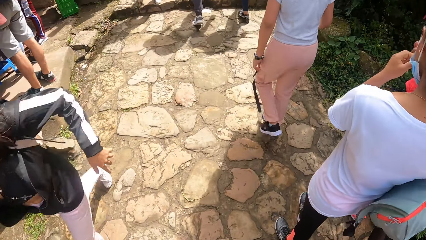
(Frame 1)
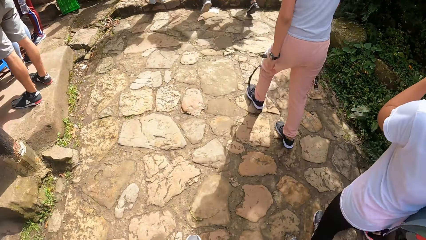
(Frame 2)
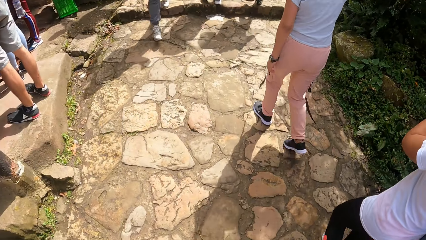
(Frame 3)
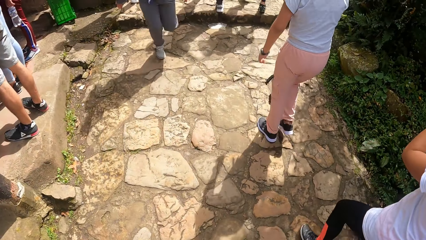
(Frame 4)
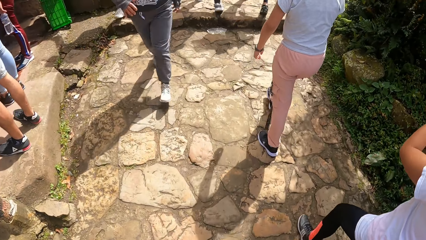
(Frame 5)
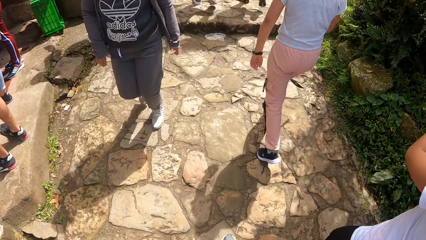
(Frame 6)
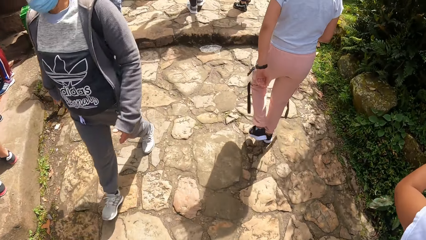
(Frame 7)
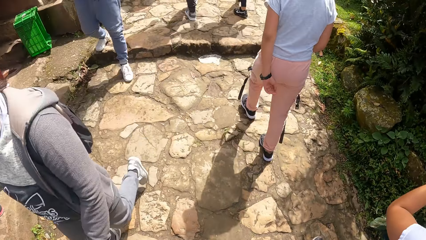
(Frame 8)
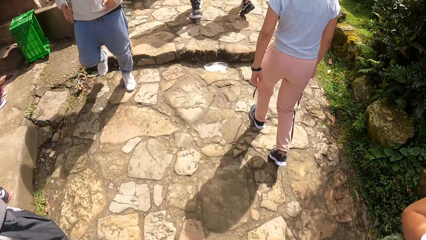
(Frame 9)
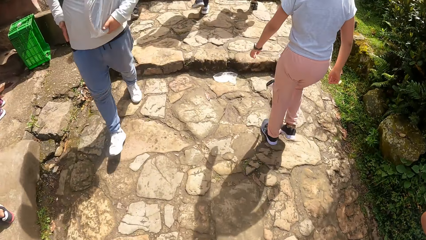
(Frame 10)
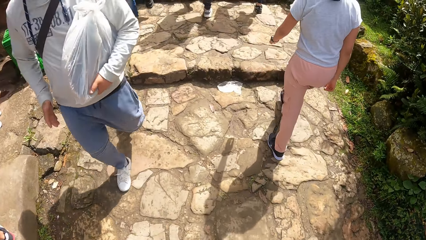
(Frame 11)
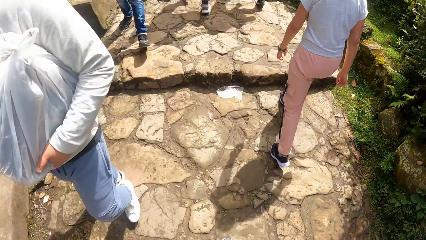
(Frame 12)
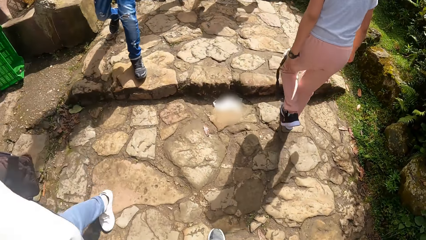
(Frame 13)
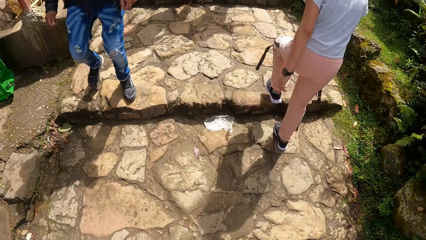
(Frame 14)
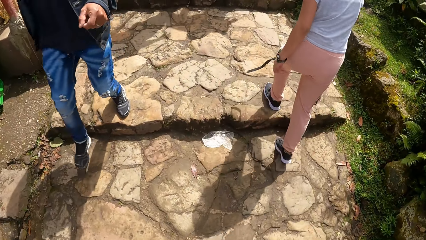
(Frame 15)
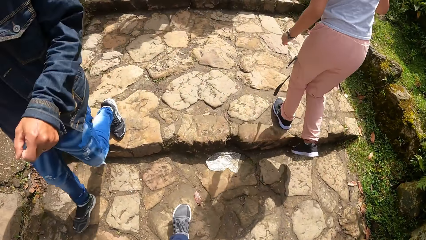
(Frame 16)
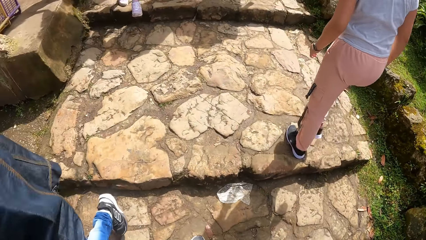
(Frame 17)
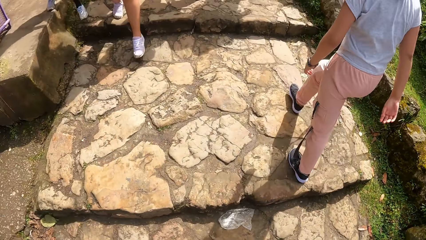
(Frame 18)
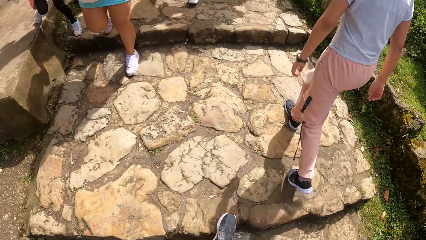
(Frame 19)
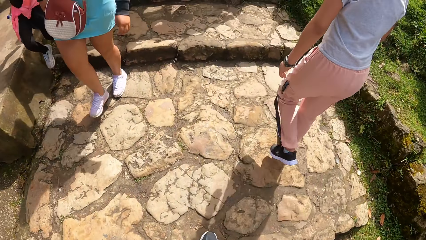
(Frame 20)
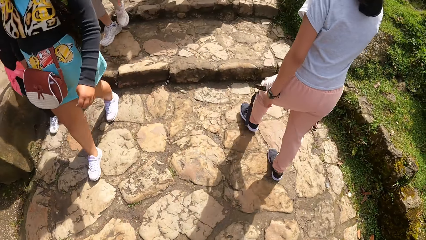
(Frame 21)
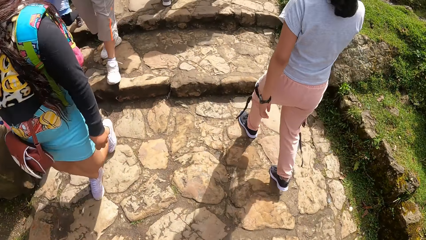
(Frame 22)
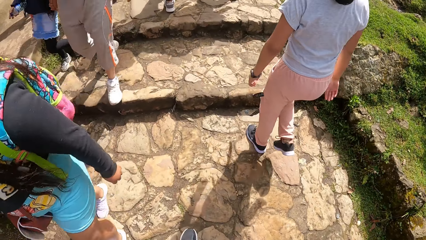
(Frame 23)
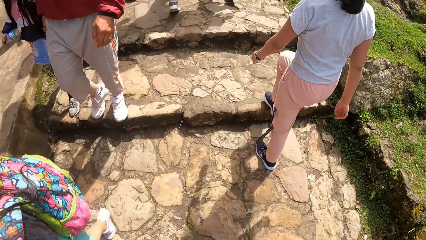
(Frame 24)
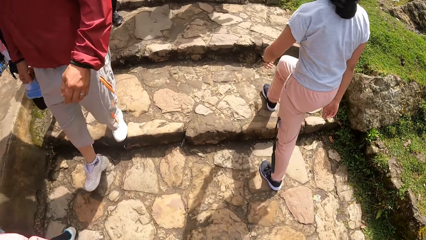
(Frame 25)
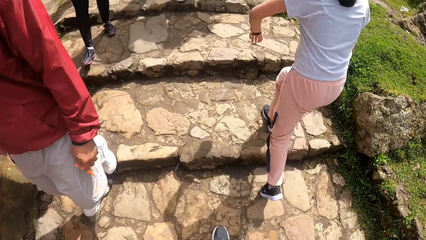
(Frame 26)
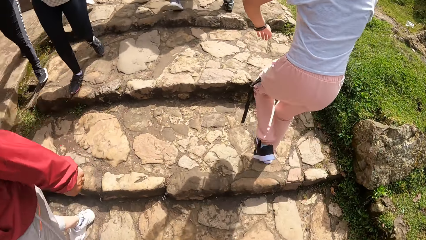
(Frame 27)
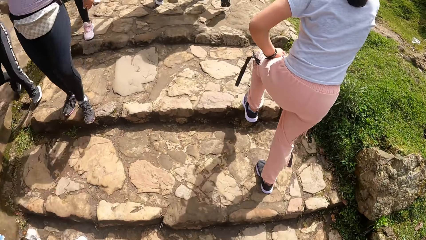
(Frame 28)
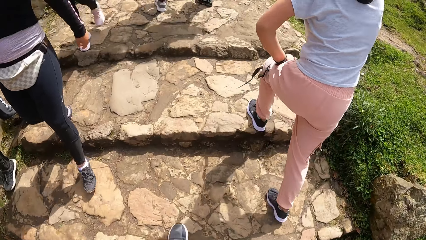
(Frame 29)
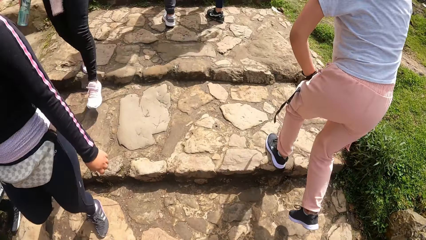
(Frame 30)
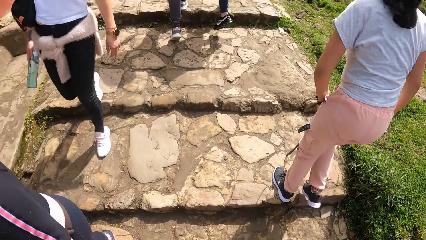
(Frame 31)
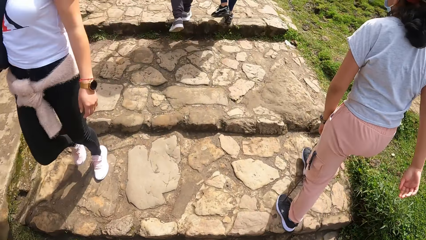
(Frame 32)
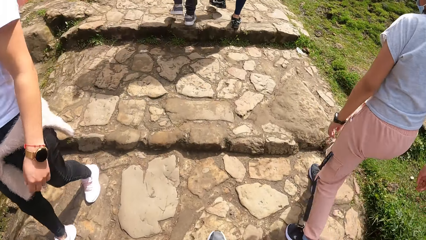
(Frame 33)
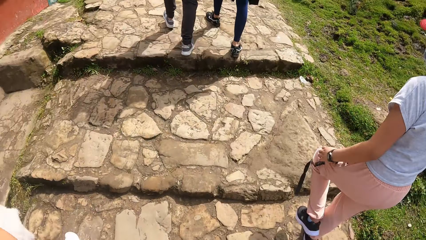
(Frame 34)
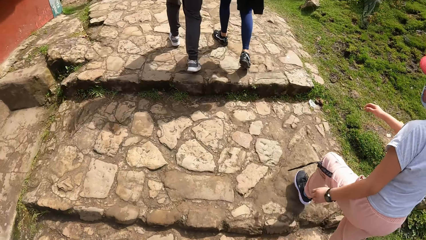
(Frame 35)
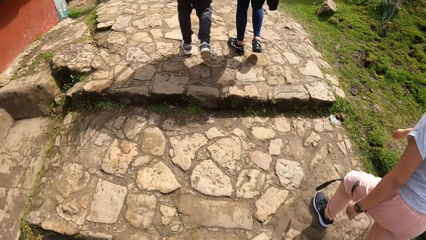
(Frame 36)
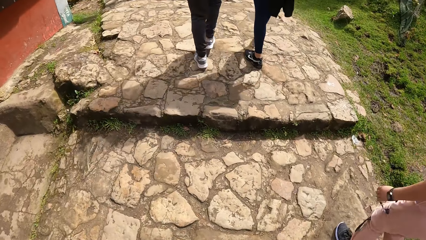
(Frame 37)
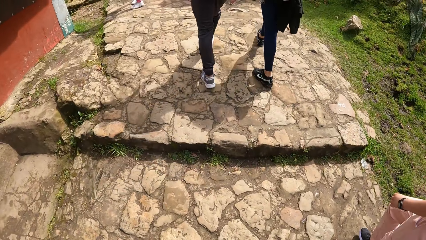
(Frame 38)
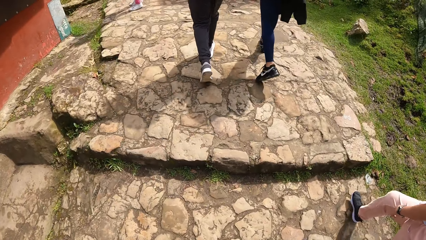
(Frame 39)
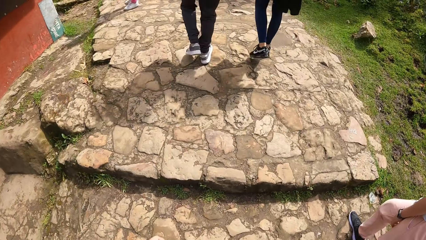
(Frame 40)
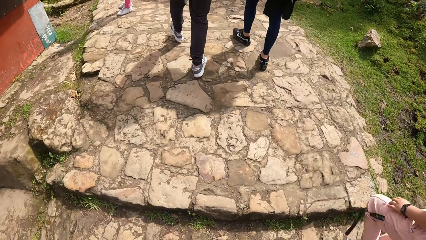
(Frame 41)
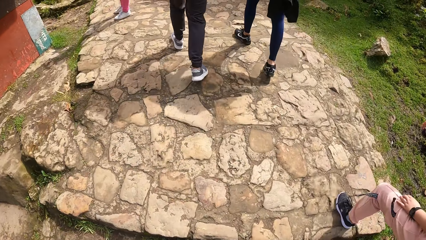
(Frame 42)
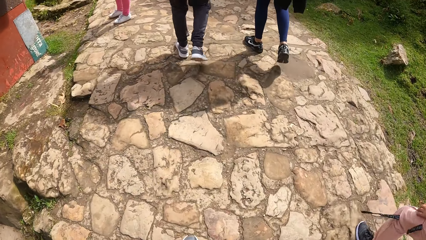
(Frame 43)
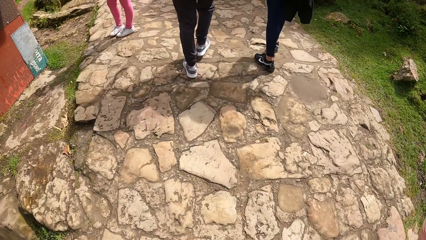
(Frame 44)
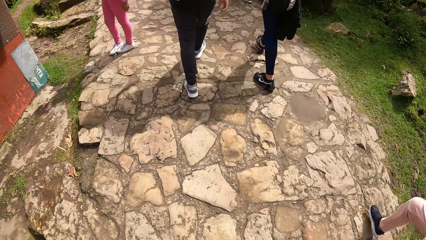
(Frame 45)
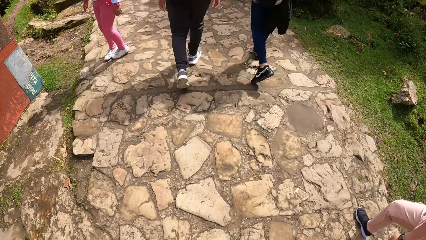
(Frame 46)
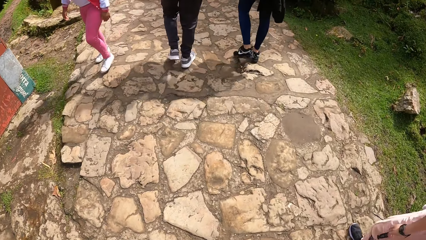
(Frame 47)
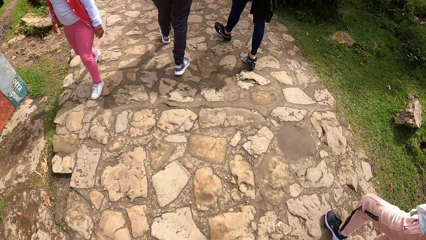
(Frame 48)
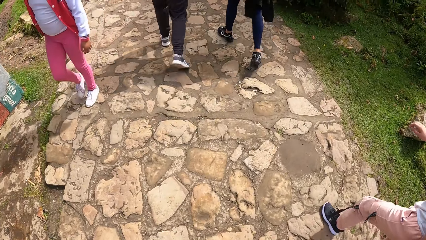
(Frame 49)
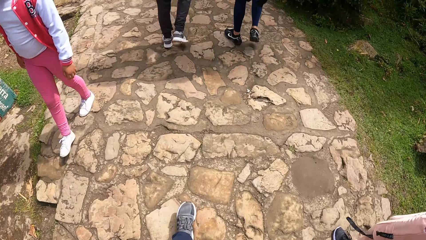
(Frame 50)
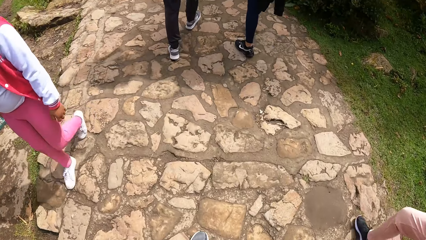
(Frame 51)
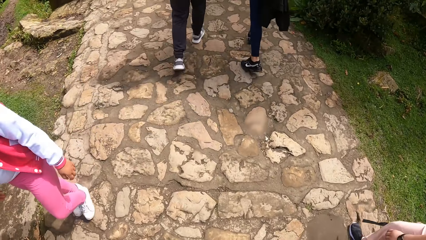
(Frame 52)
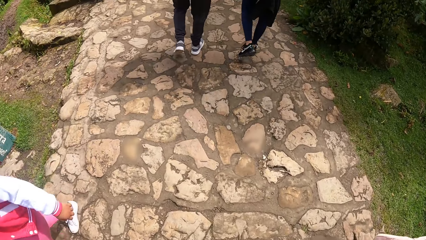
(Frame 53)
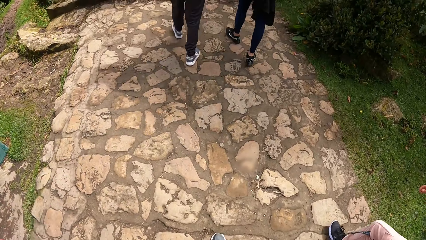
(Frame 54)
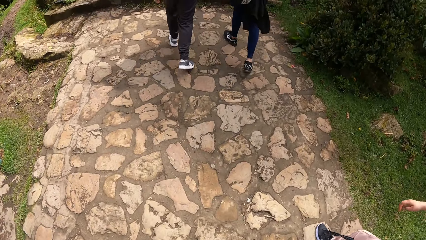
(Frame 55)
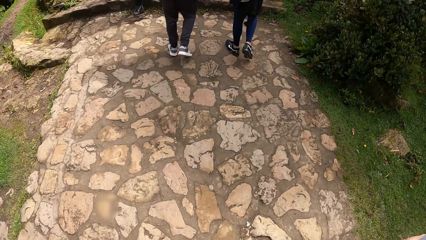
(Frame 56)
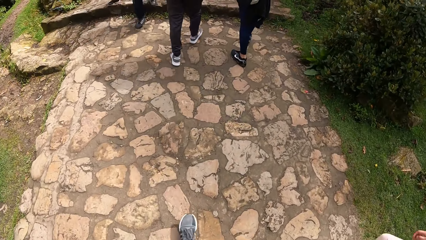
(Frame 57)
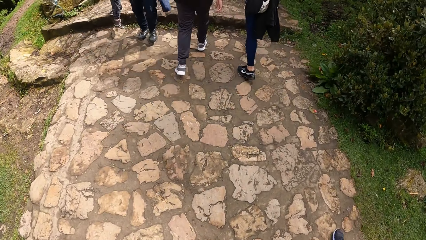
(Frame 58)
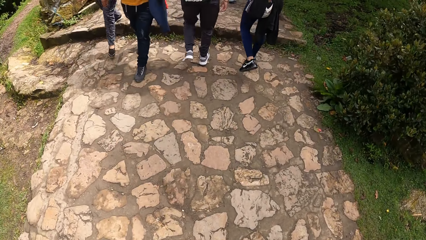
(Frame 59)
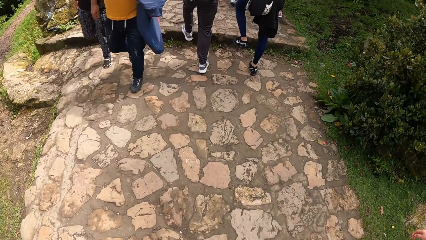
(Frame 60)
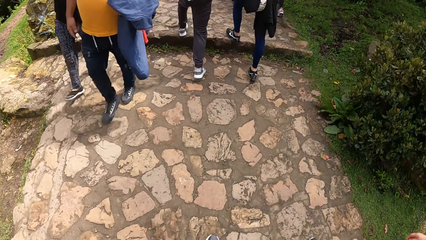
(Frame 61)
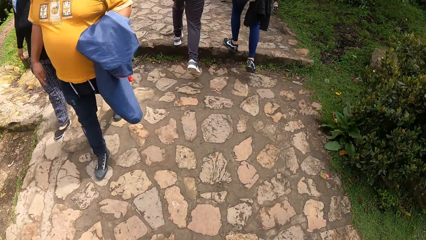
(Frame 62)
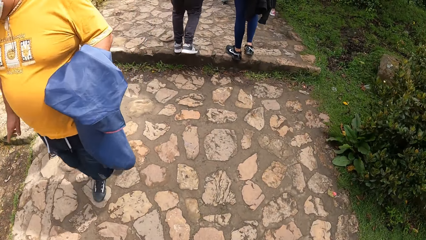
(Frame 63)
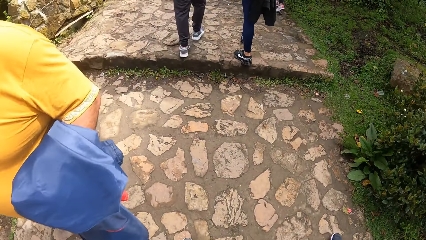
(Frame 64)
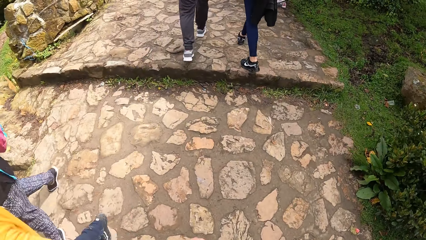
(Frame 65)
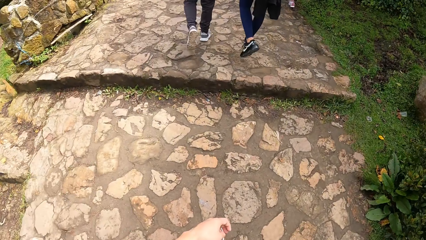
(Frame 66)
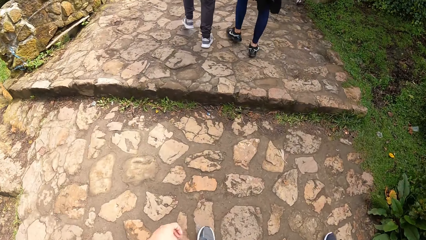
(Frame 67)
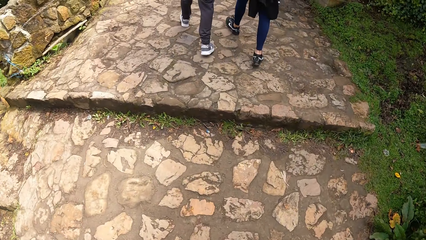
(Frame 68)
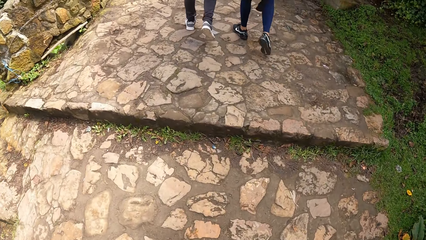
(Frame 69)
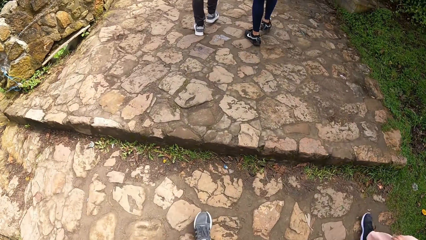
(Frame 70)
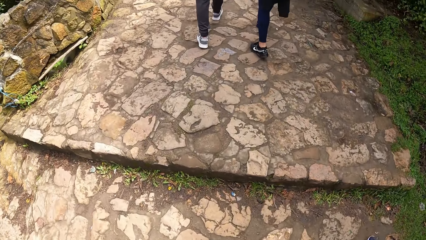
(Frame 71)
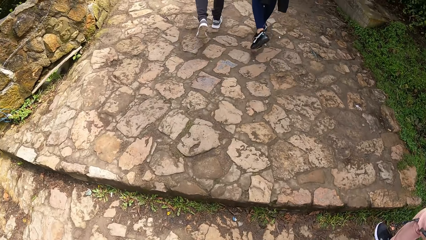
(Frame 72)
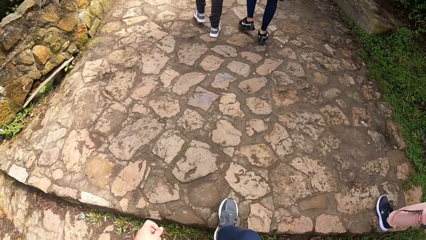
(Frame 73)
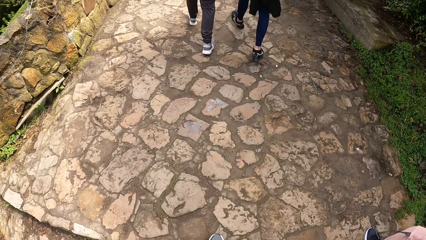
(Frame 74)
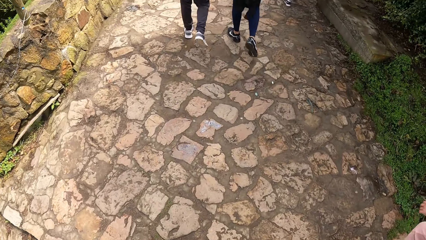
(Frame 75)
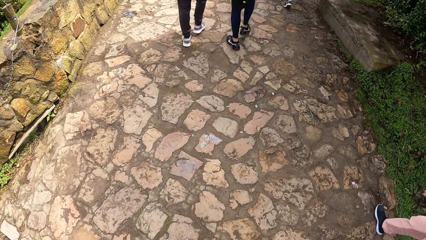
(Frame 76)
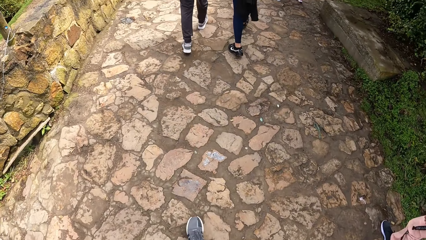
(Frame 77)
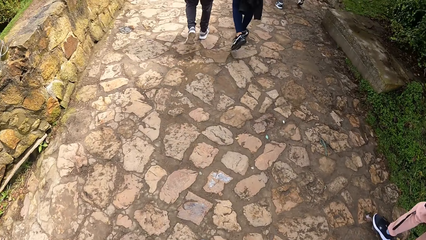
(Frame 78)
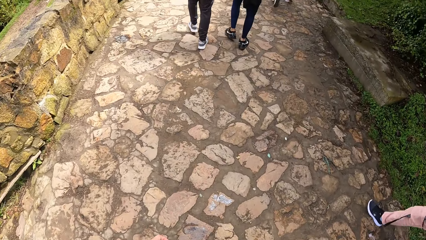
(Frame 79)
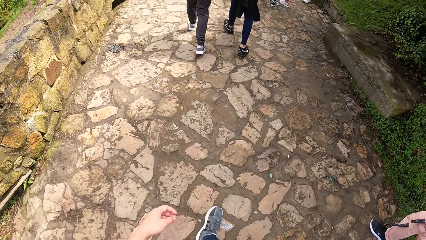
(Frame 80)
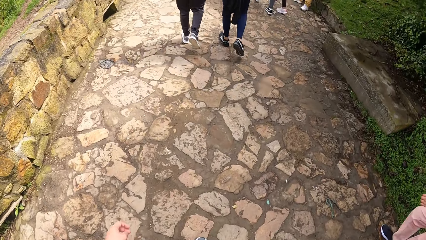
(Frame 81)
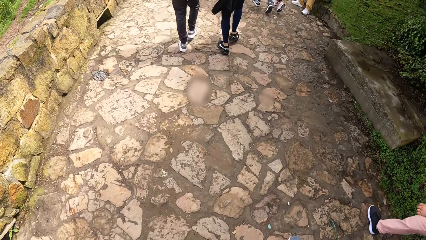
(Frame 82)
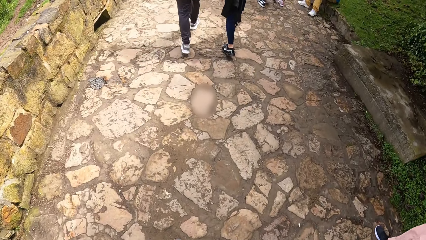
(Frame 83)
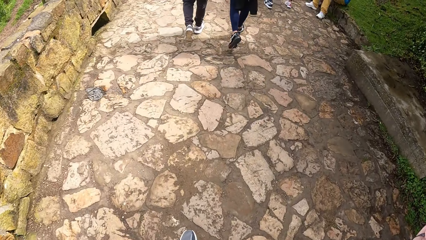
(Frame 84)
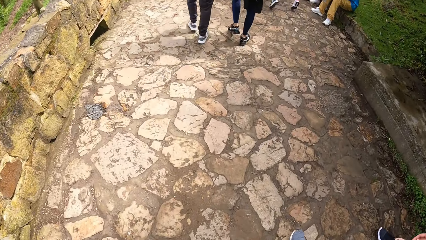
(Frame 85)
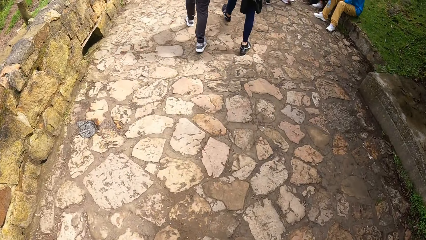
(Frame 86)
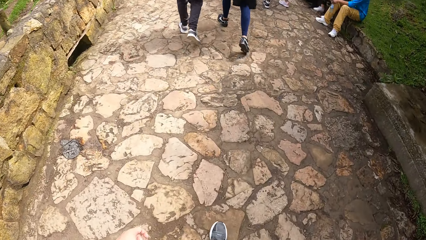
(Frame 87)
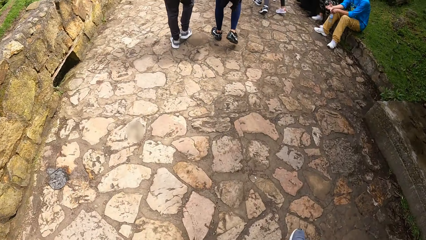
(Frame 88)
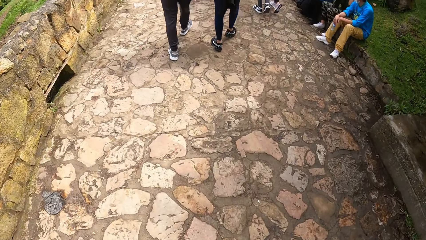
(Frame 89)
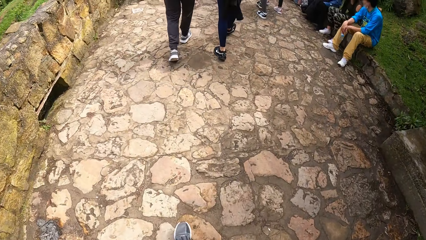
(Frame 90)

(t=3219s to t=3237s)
A man walks. Another man walks.
